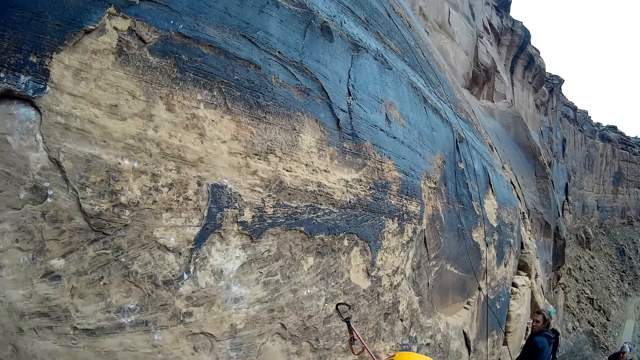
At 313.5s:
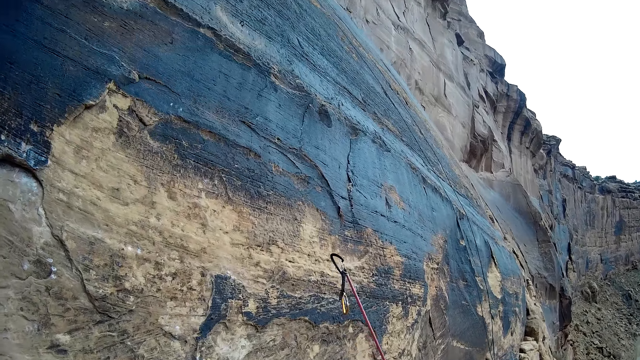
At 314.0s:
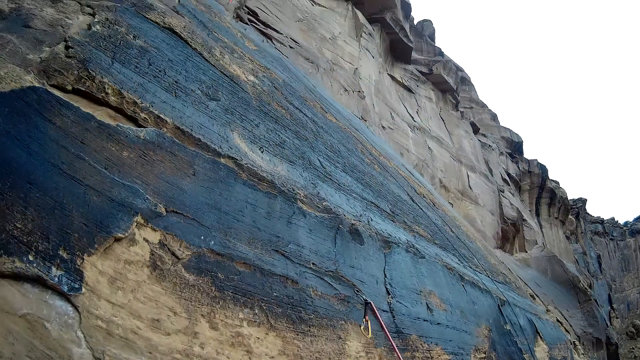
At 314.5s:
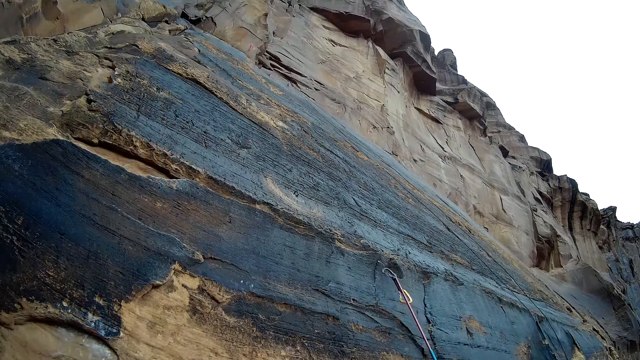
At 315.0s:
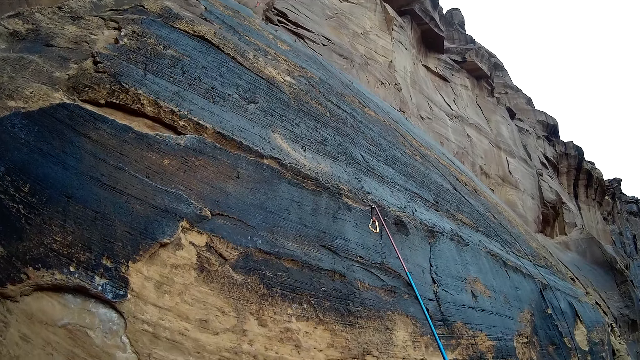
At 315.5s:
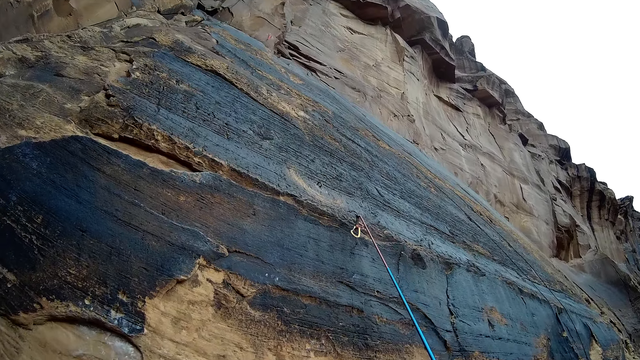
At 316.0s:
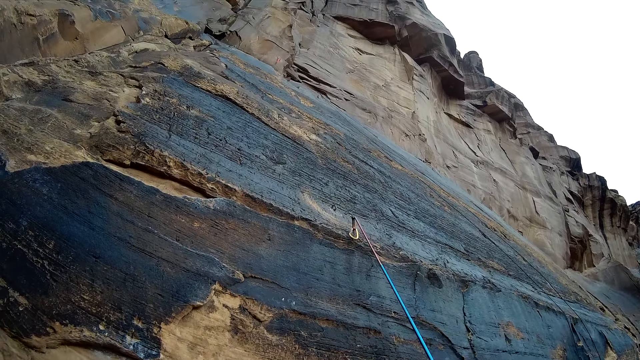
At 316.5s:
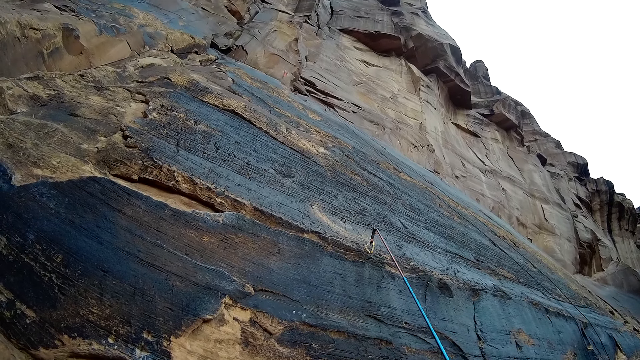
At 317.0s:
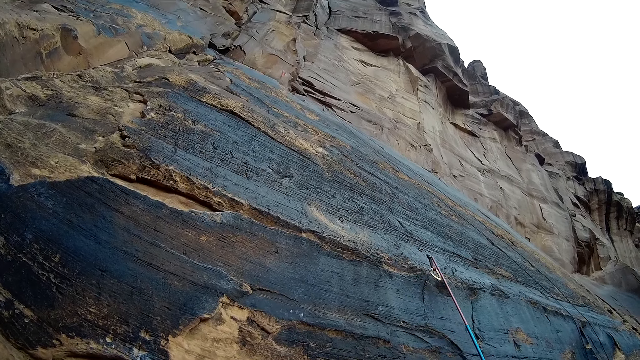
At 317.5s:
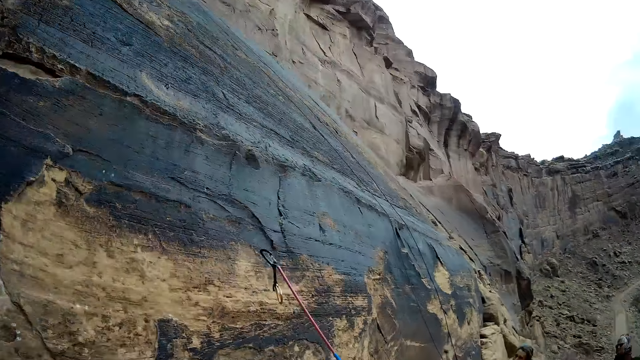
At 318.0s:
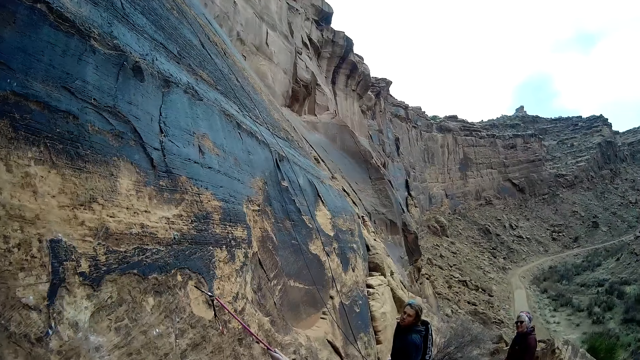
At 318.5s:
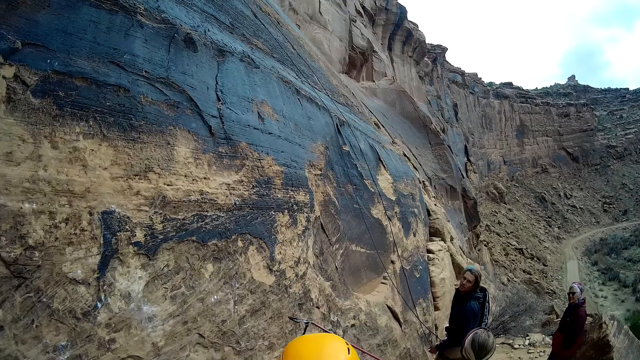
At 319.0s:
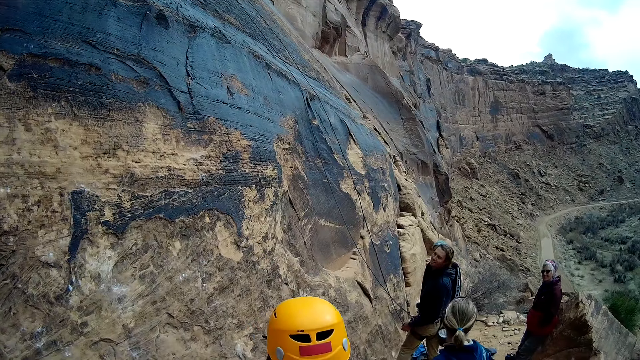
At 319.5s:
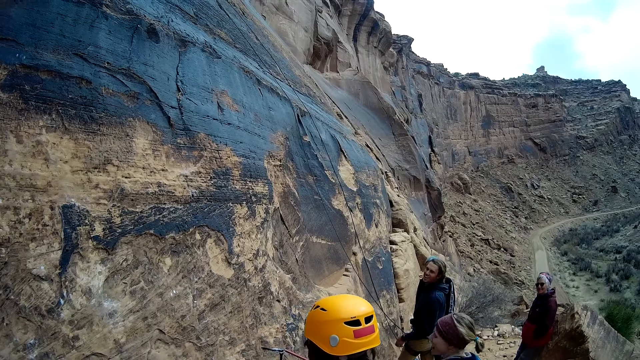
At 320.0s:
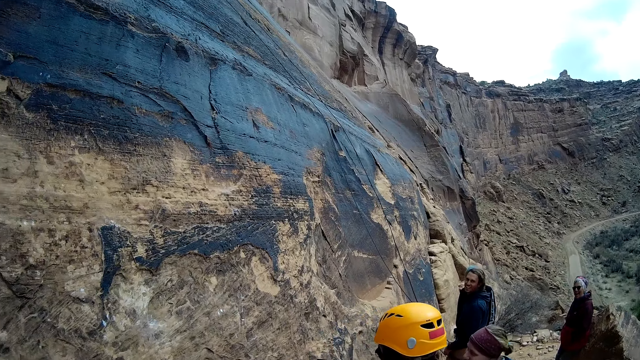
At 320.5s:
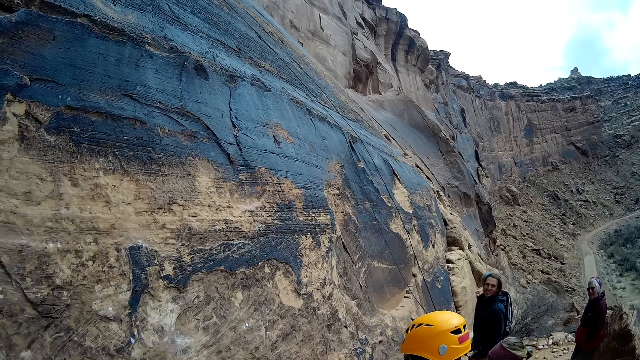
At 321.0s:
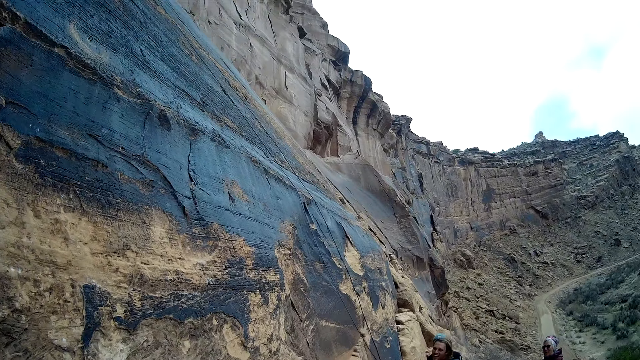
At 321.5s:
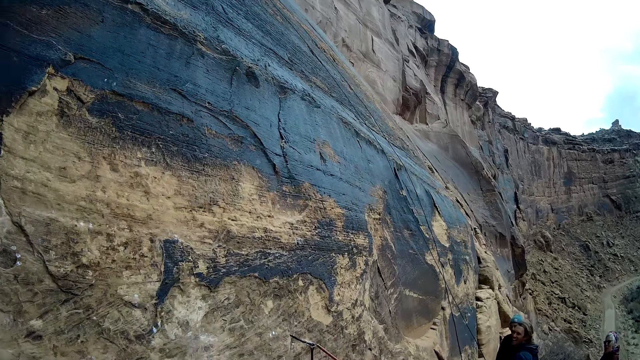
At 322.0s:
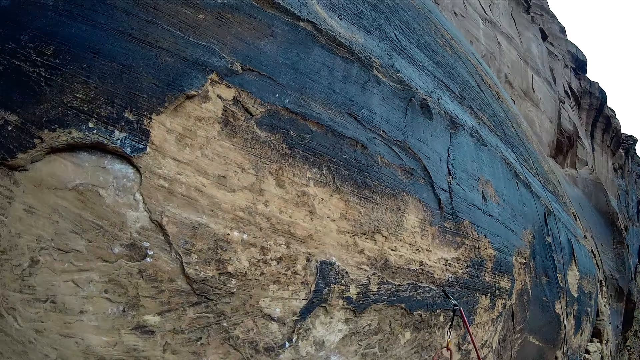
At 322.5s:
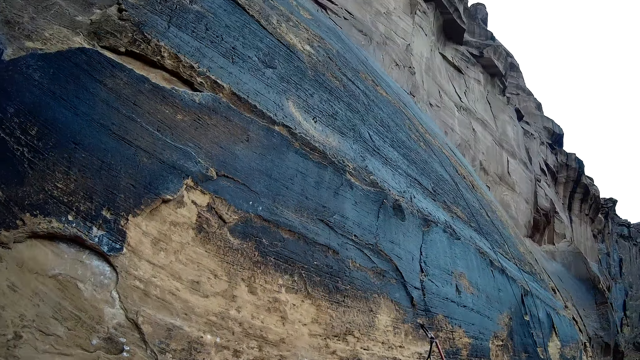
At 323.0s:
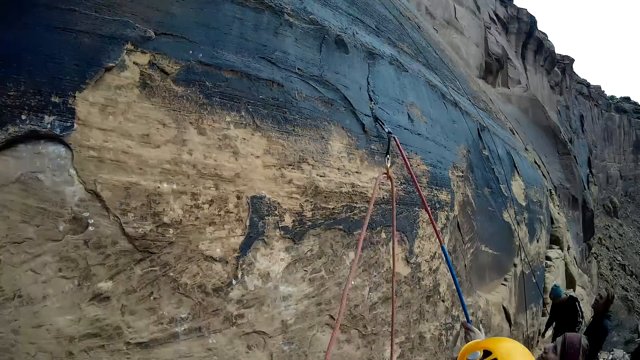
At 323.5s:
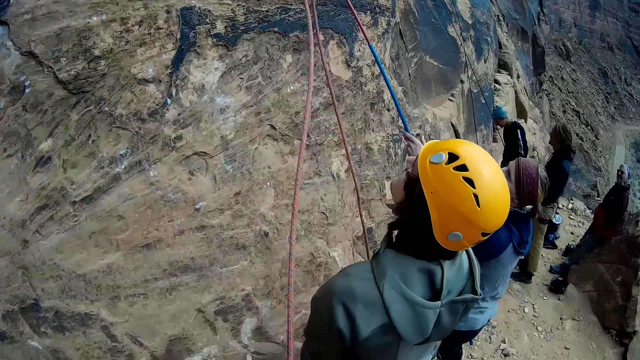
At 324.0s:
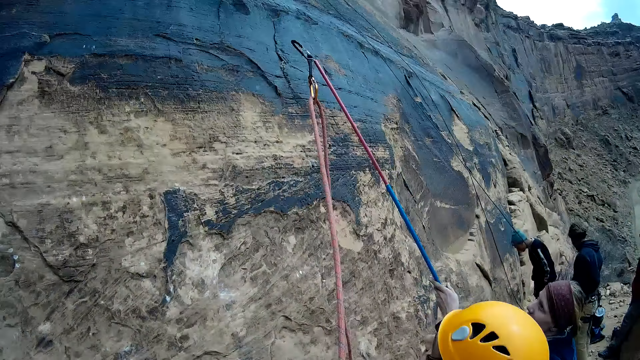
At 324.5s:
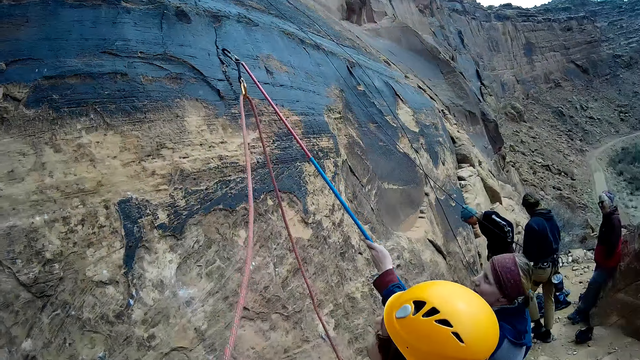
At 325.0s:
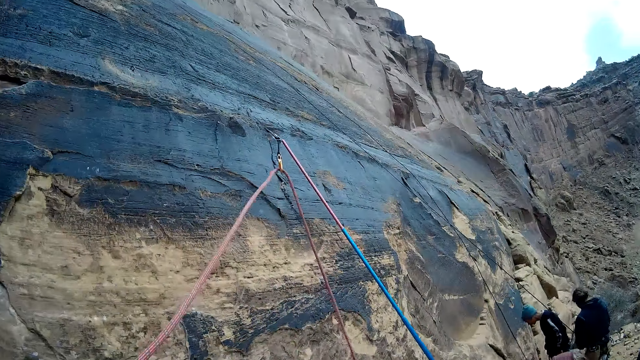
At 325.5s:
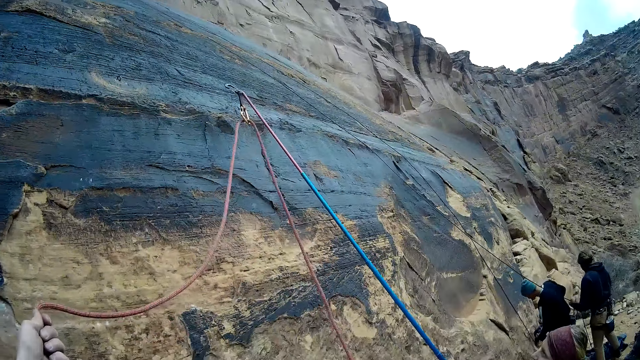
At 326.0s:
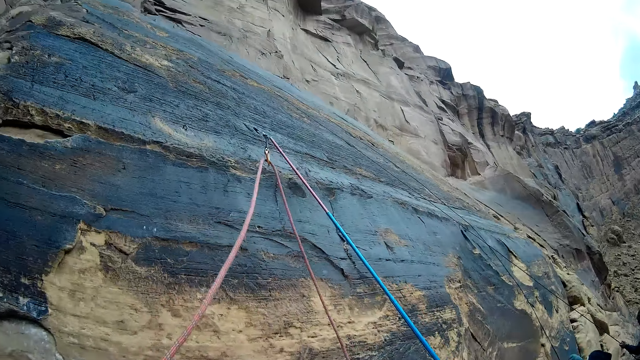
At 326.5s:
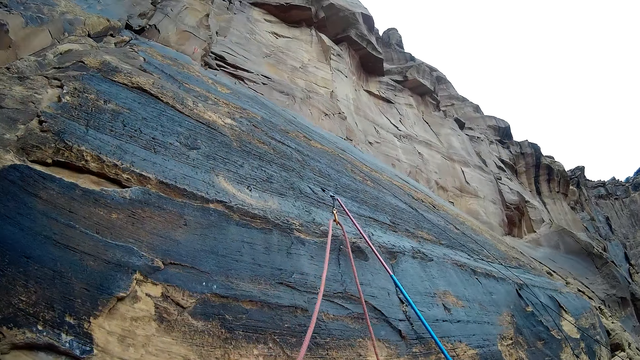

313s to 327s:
A man lifts the quick draw using a metal bar. The man drops the quick draw using the metal bar. The camera wearer looks around. A woman lifts the hooked stick on the mountain wall. The man lifts rope on the rock mountain using the metal bar. The camera wearer adjusts the rope.

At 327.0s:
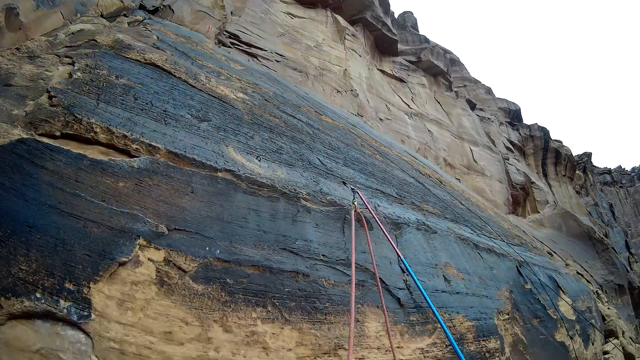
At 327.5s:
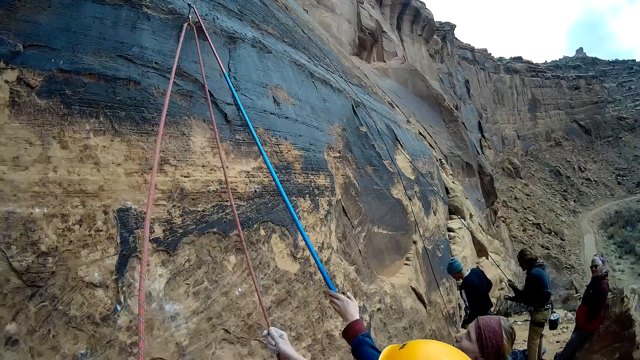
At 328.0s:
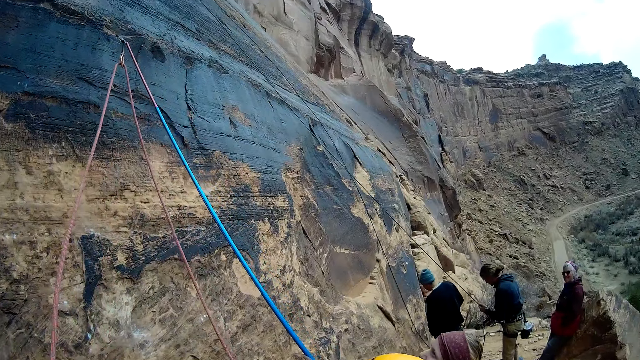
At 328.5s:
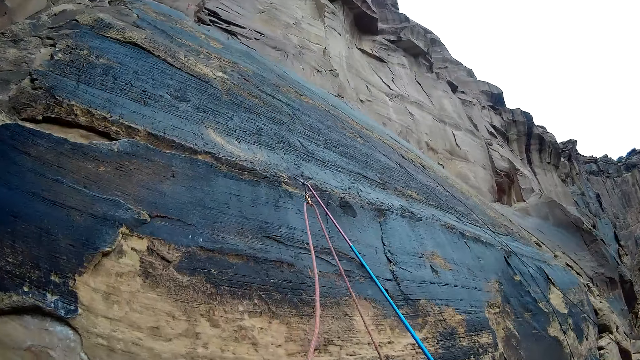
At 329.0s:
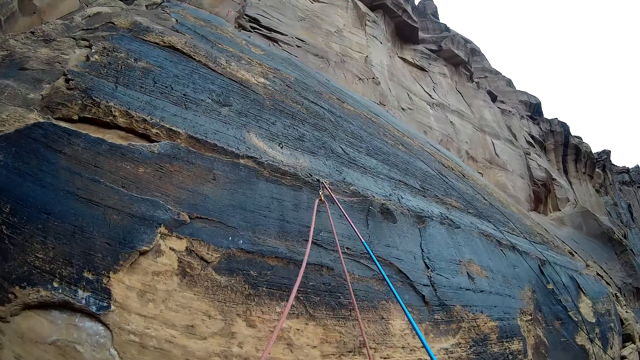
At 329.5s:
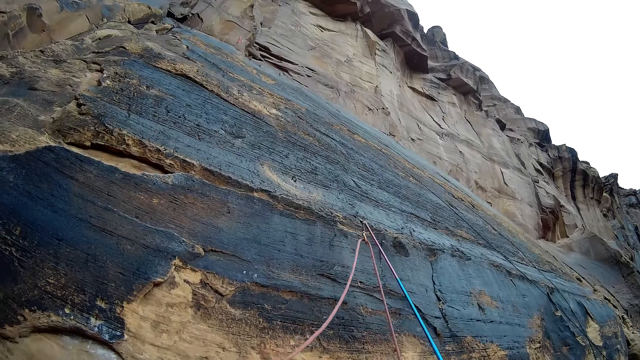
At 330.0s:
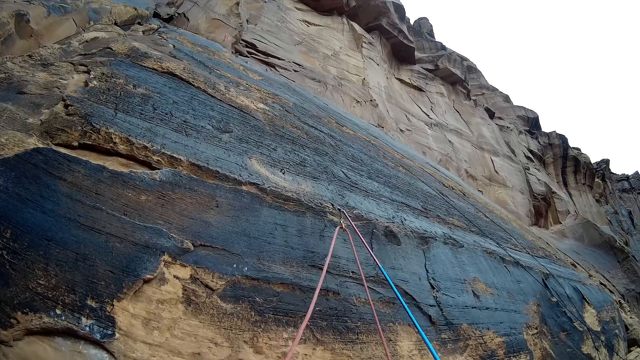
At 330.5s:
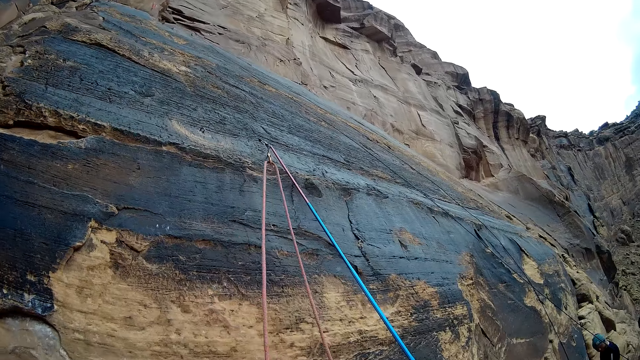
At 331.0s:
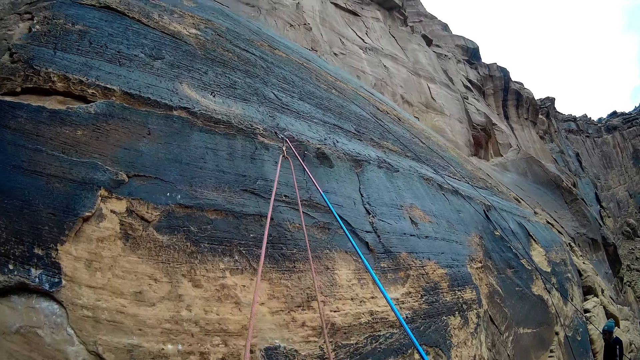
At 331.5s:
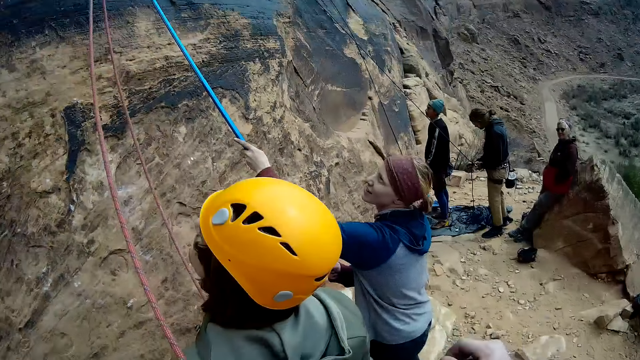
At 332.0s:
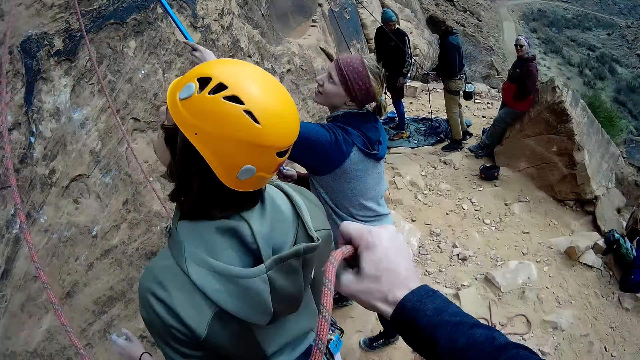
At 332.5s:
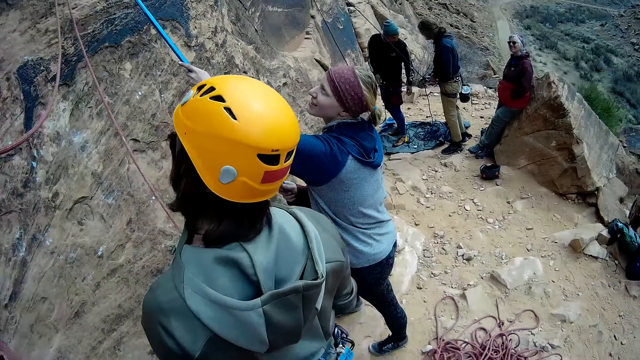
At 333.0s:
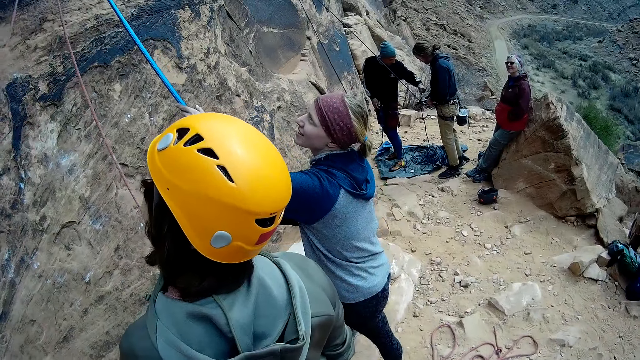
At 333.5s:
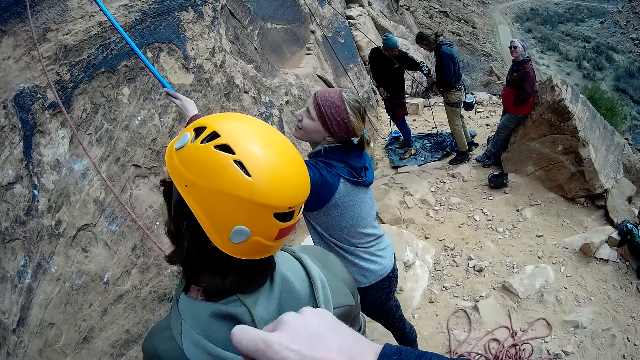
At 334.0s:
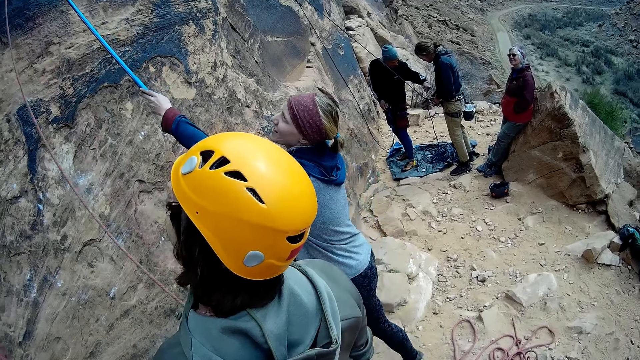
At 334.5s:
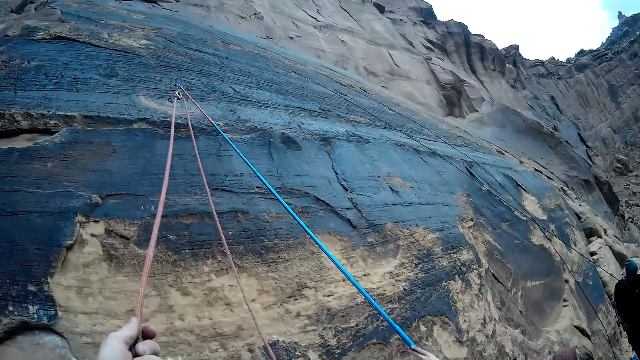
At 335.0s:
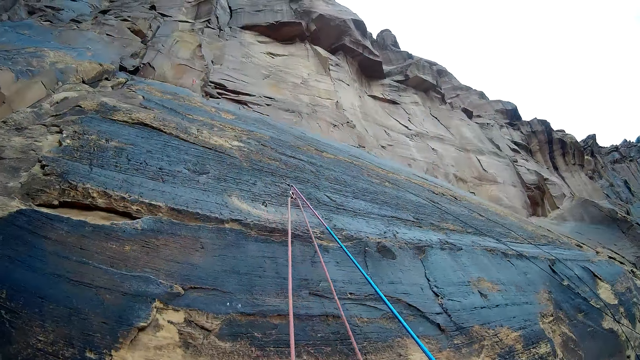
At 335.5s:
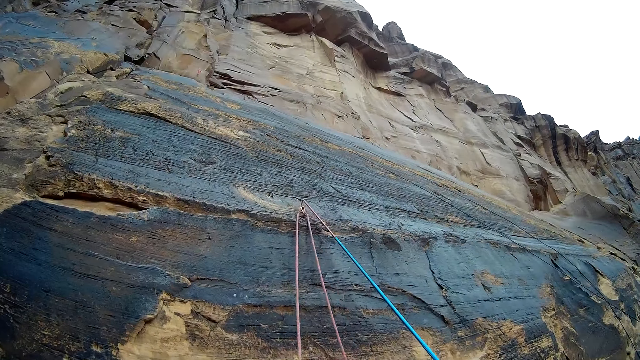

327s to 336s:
A man and another man adjust the rope.
